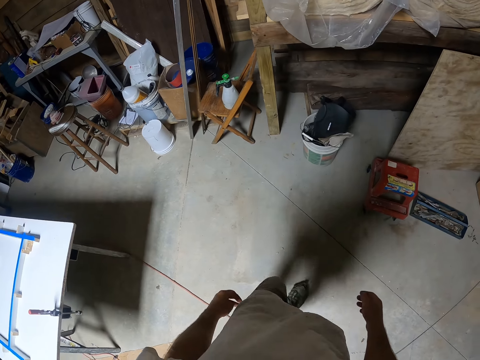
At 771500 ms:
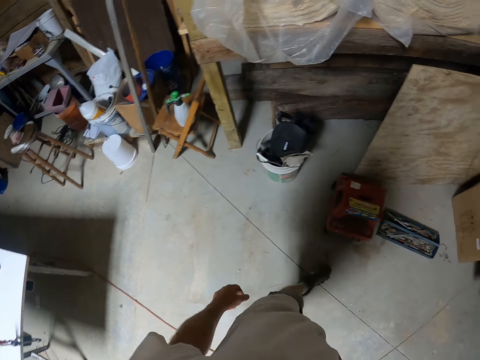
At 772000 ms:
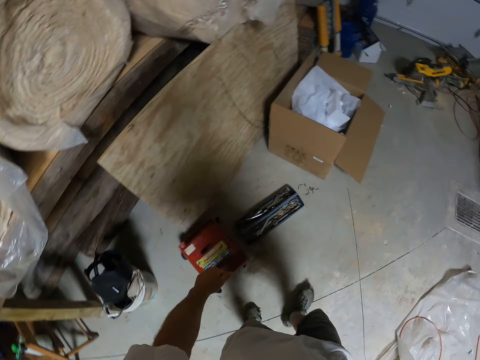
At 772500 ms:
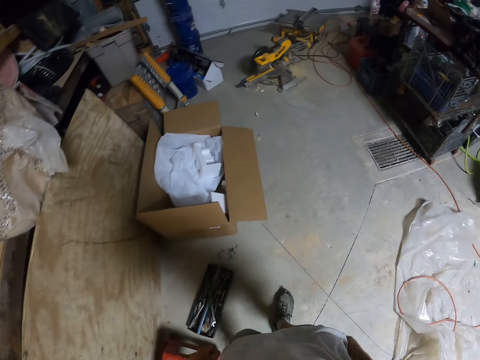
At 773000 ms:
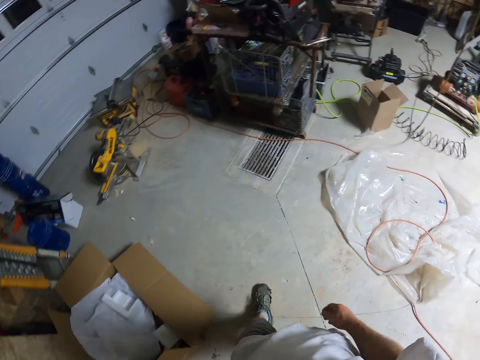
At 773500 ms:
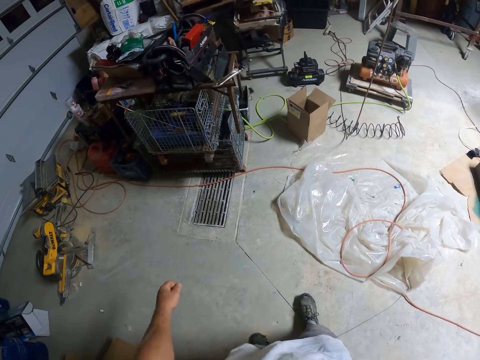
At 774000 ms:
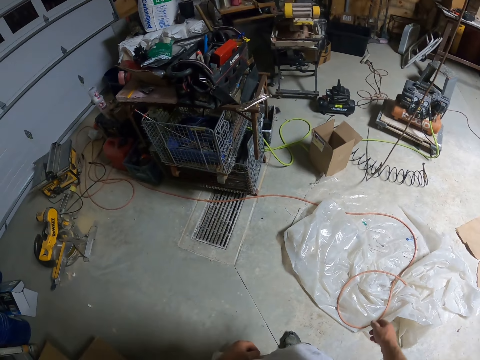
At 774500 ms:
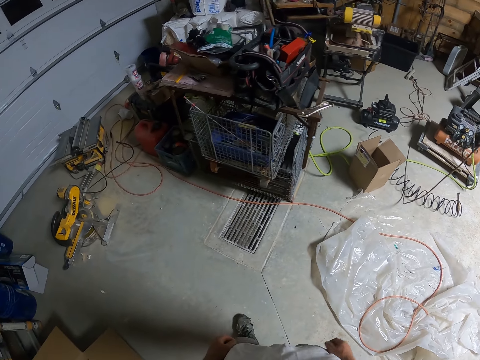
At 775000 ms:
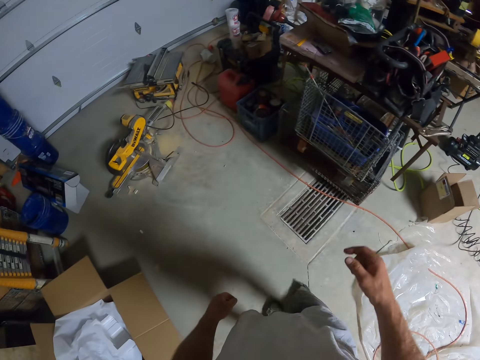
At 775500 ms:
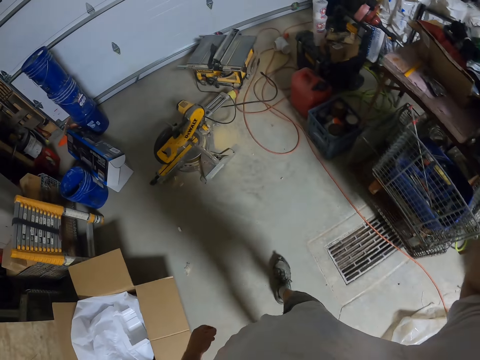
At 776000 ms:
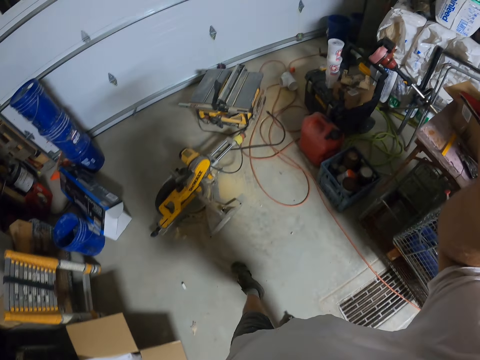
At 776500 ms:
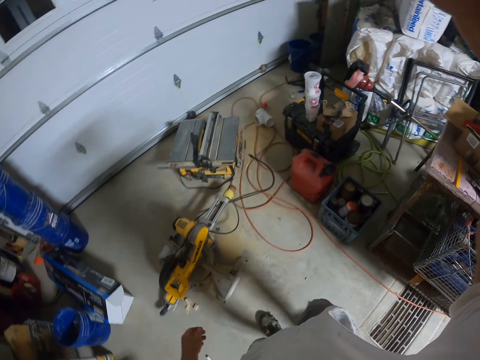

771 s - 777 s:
The camera wearer lifts up a hand.
